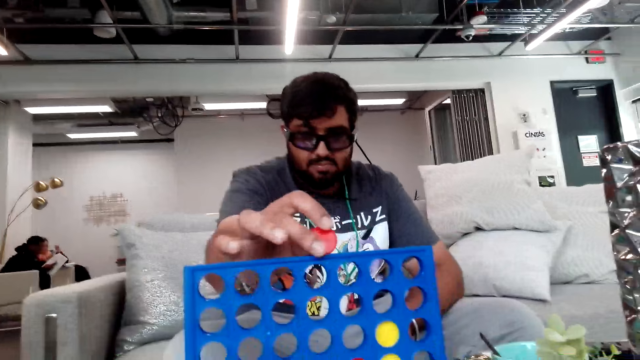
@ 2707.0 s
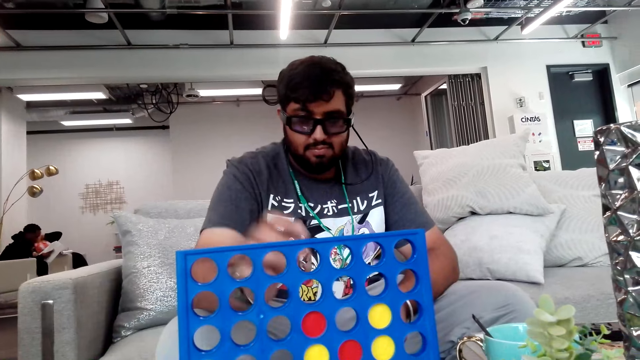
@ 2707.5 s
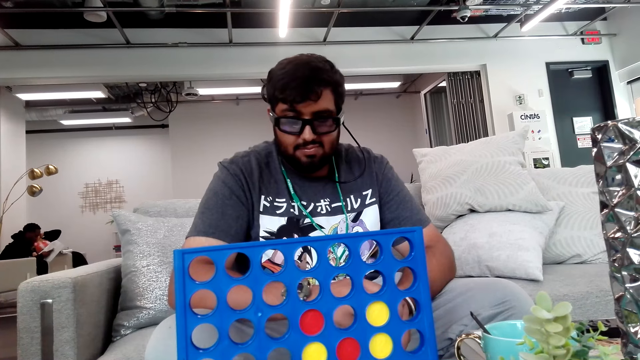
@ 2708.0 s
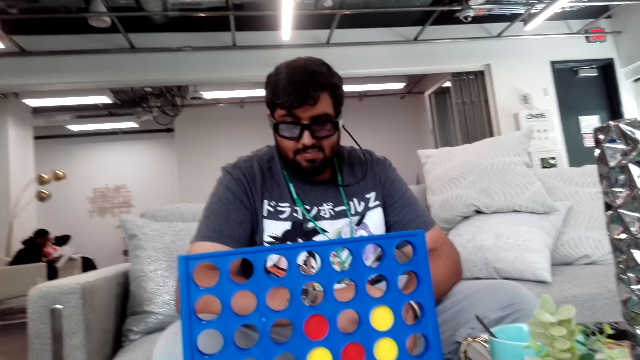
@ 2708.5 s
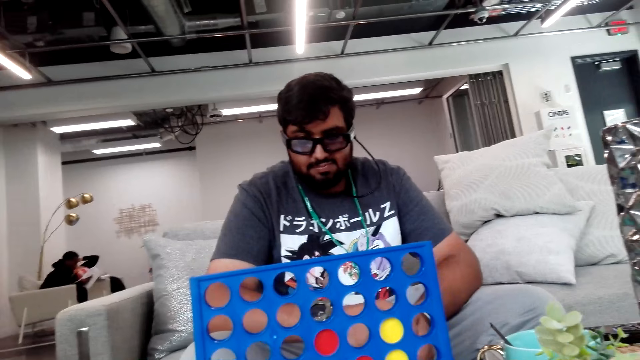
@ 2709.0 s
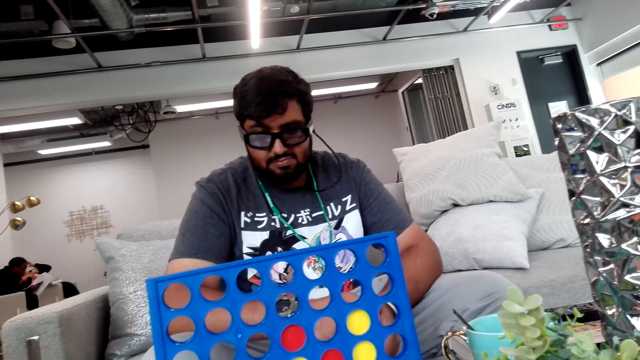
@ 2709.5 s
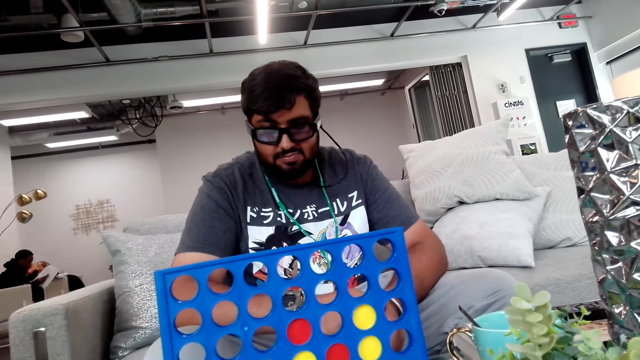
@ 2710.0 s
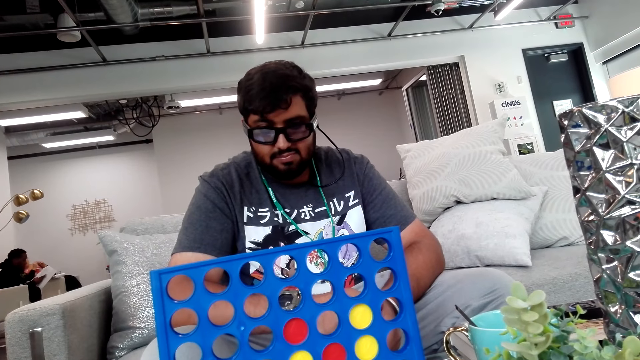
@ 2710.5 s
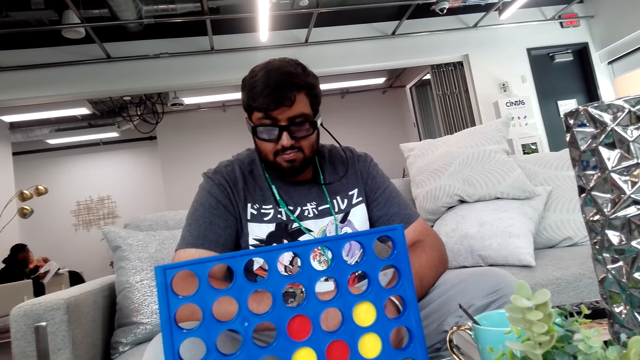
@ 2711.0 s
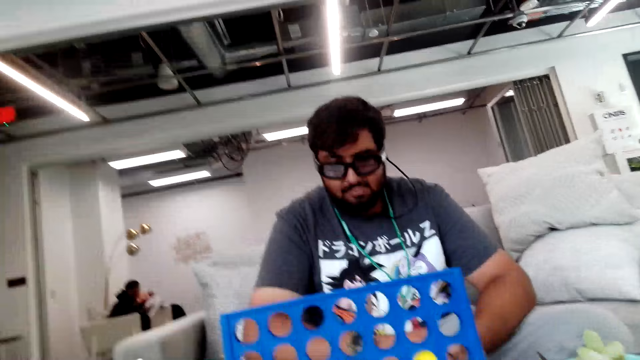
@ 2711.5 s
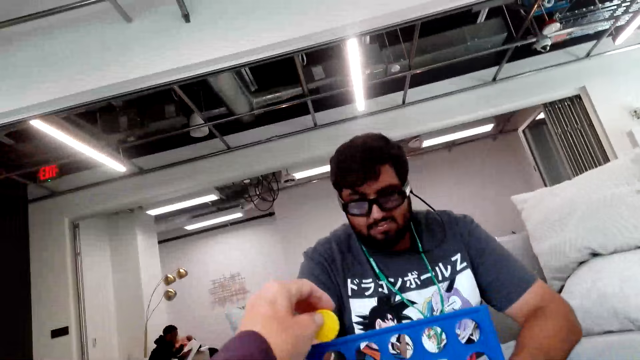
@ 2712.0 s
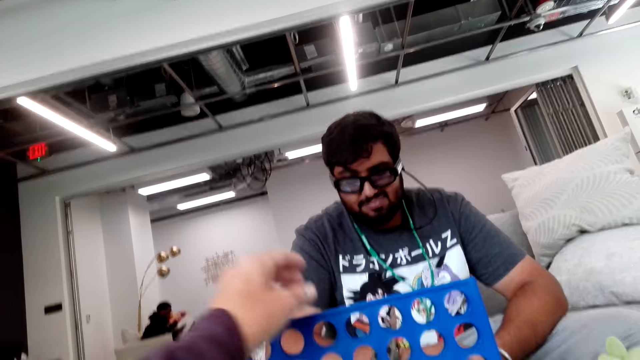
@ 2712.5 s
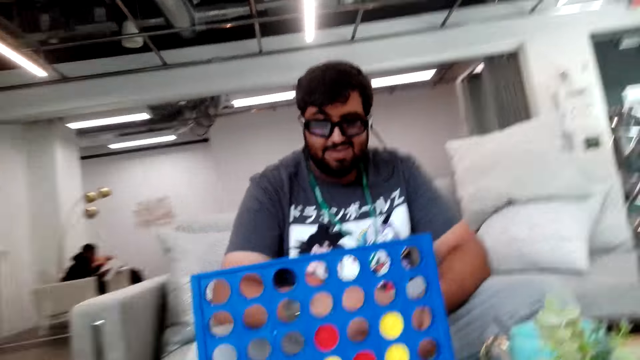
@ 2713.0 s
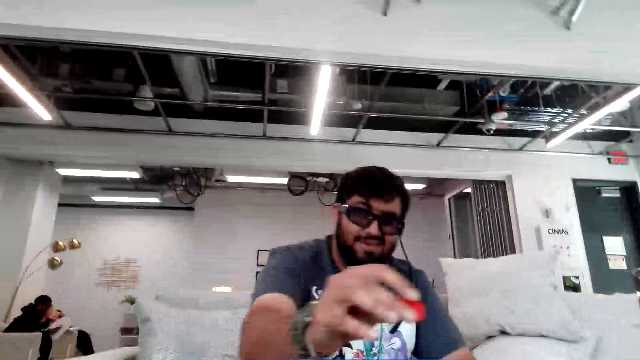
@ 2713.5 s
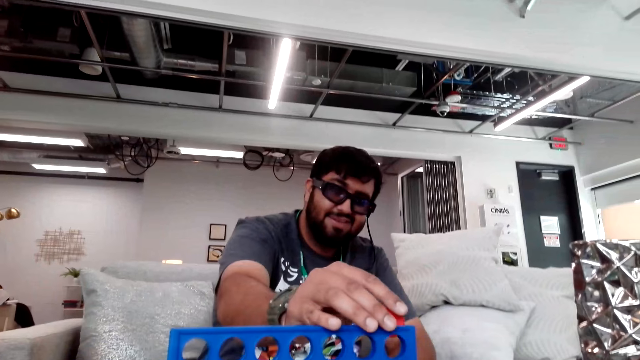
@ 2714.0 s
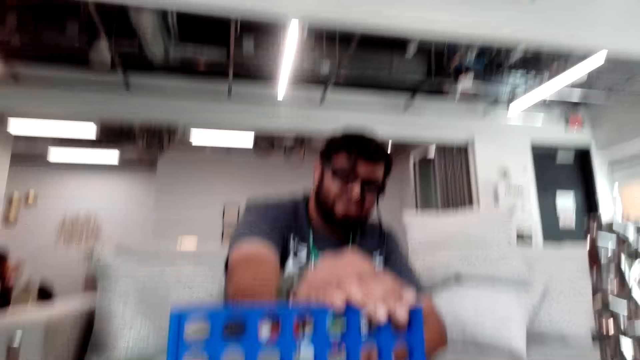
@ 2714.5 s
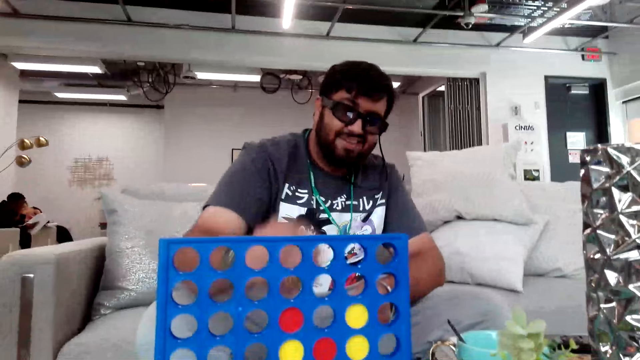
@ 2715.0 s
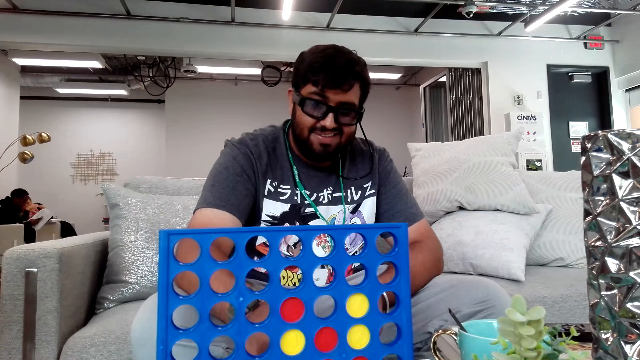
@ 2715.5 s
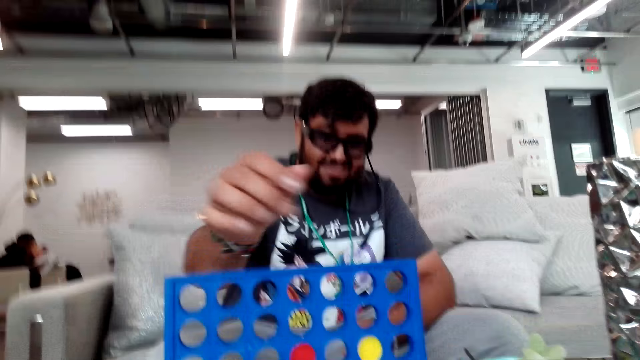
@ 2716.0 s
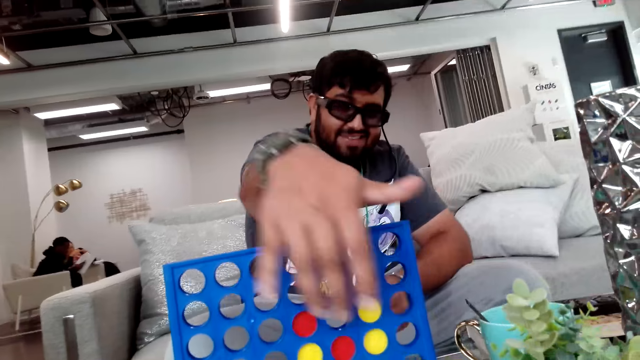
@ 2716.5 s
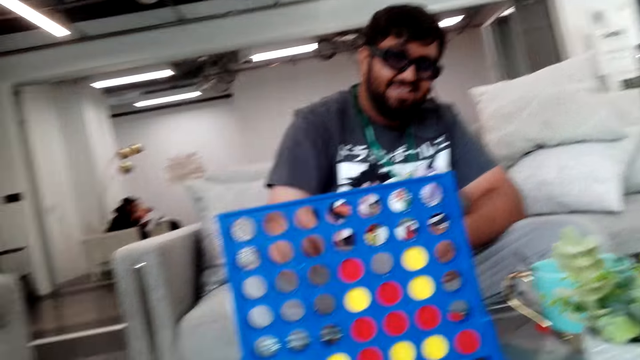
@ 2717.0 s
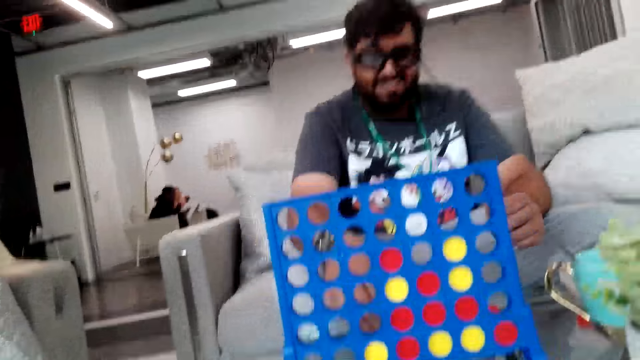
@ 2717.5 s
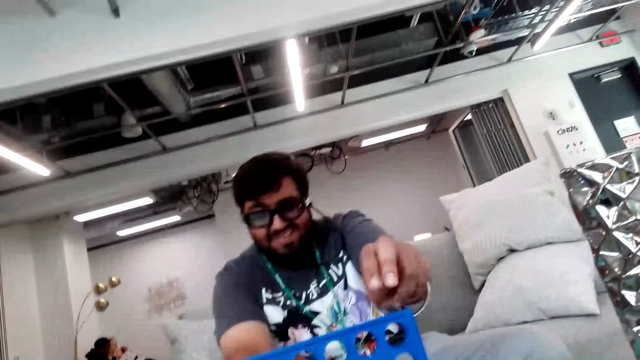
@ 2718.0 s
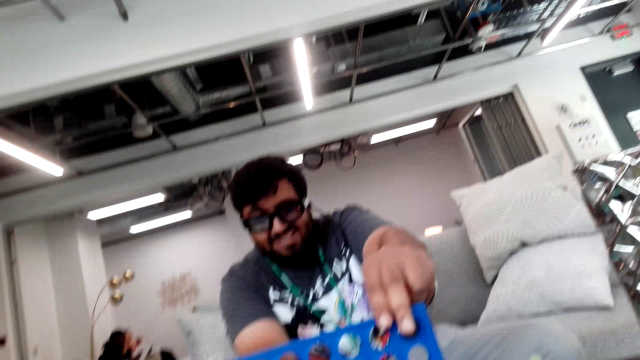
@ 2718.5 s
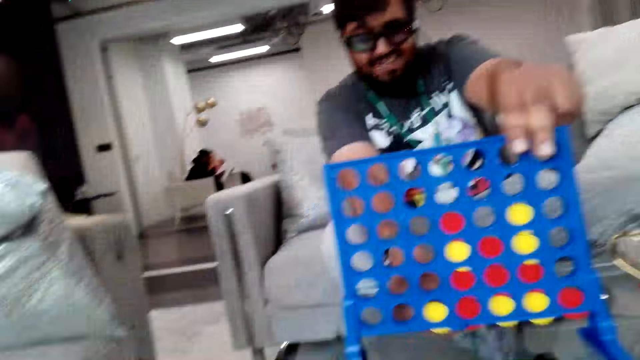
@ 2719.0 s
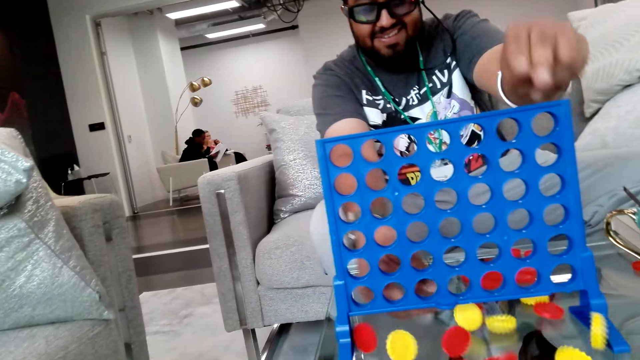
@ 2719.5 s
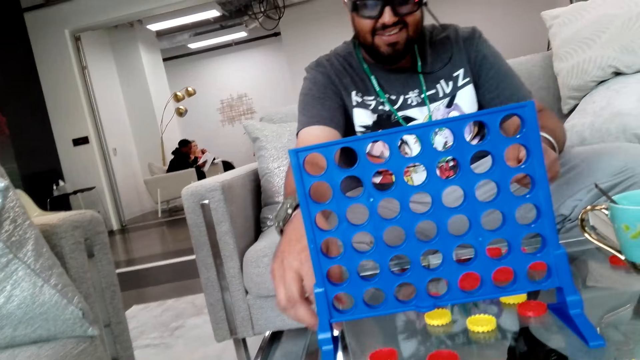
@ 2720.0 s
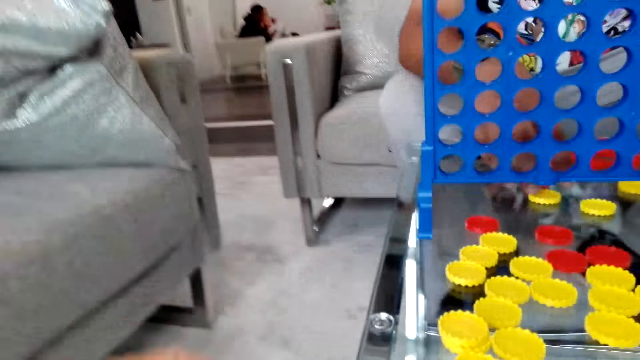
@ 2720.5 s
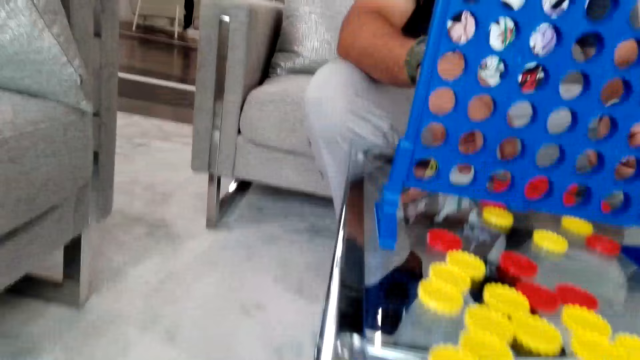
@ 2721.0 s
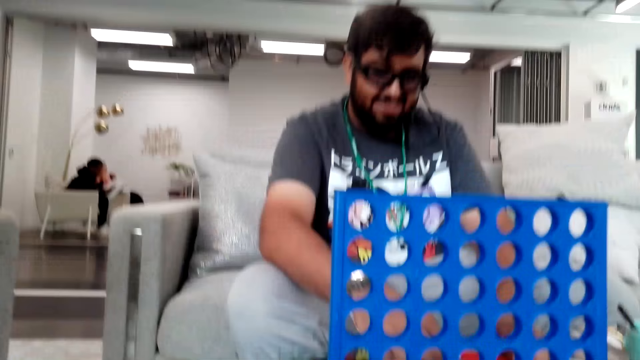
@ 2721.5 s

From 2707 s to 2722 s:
A person puts a chip in the Connect 4 board. The camera wearer puts a chip in the Connect 4 board. The person interacts with the camera wearer. The person plays the Connect 4 game. A man gestures out. The man covers a board game with his right hand. The man tilts the board game board with his right hand. The man falls off the discs.

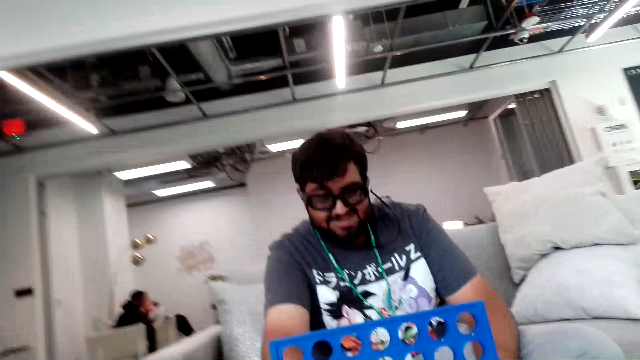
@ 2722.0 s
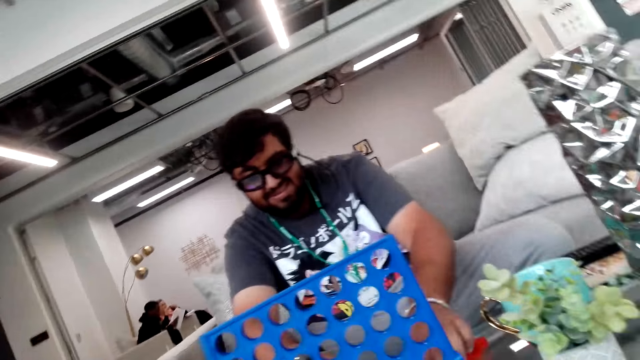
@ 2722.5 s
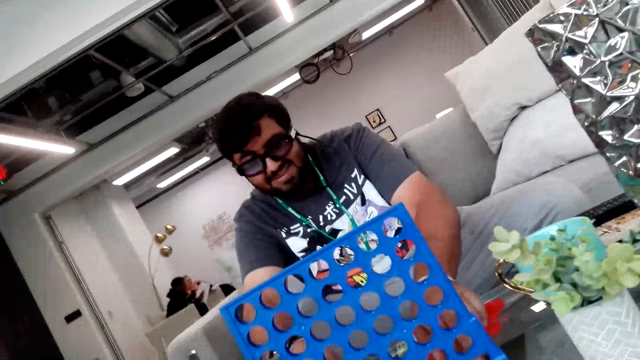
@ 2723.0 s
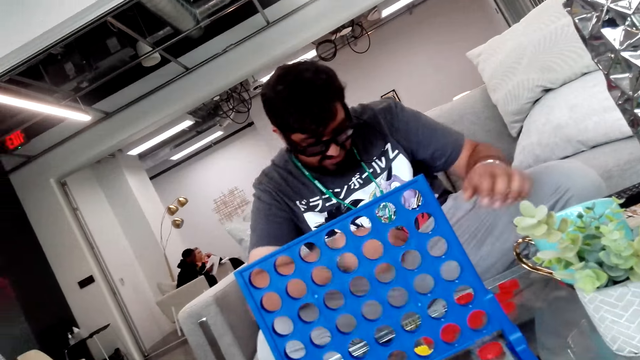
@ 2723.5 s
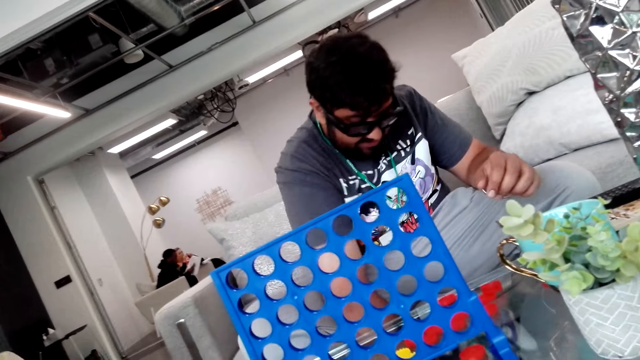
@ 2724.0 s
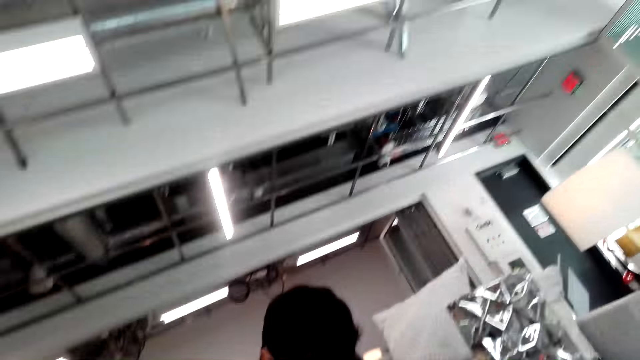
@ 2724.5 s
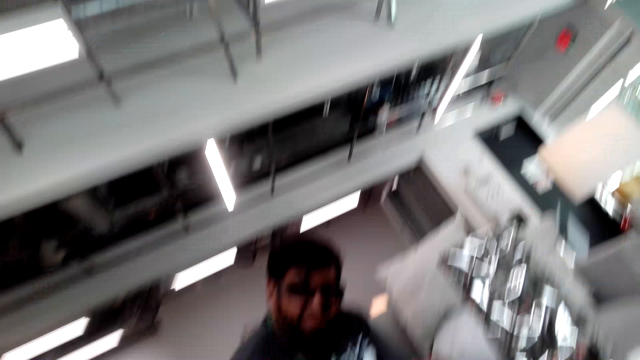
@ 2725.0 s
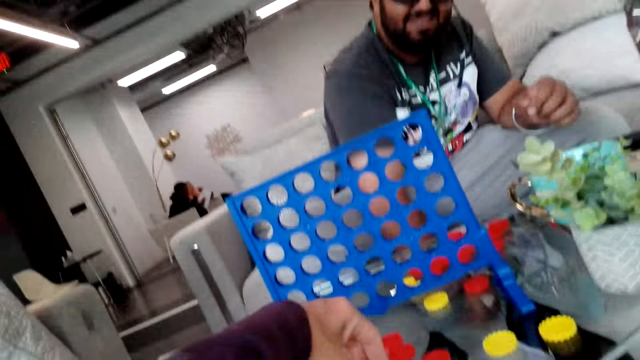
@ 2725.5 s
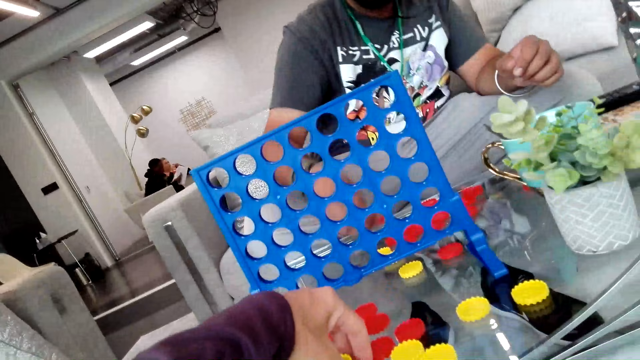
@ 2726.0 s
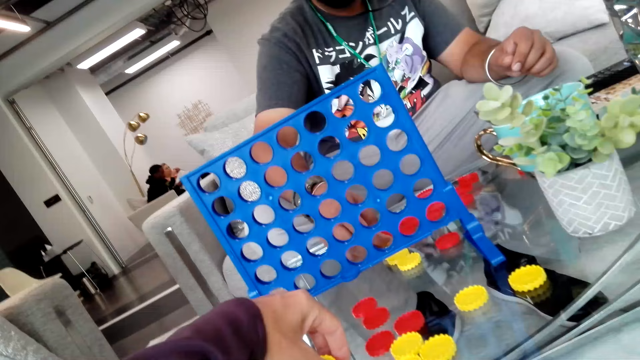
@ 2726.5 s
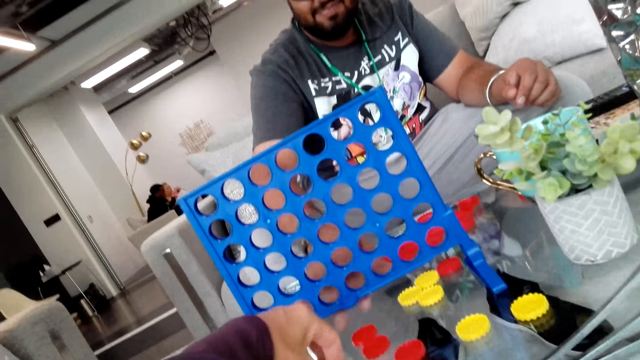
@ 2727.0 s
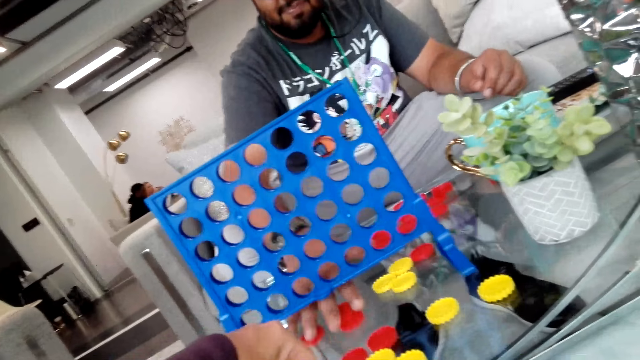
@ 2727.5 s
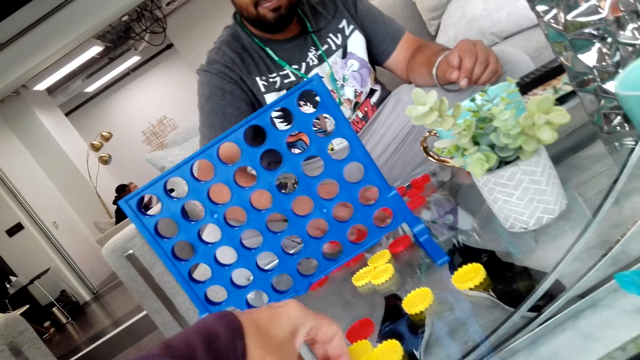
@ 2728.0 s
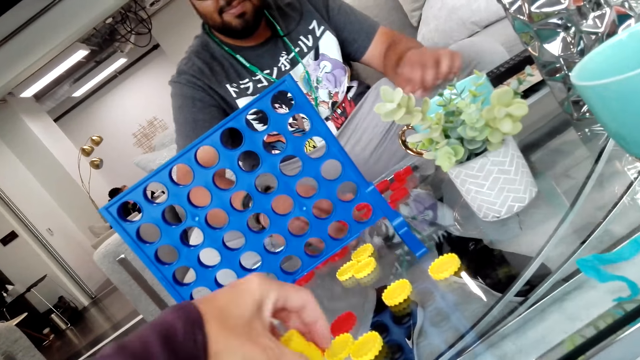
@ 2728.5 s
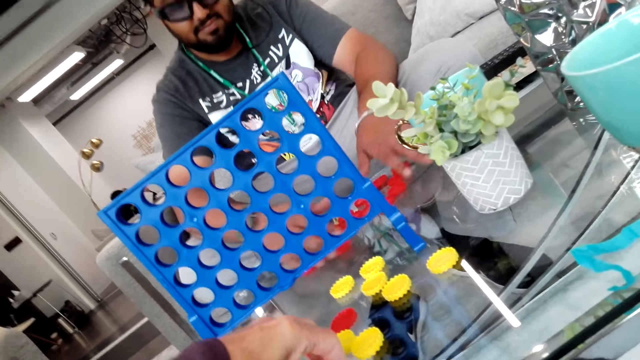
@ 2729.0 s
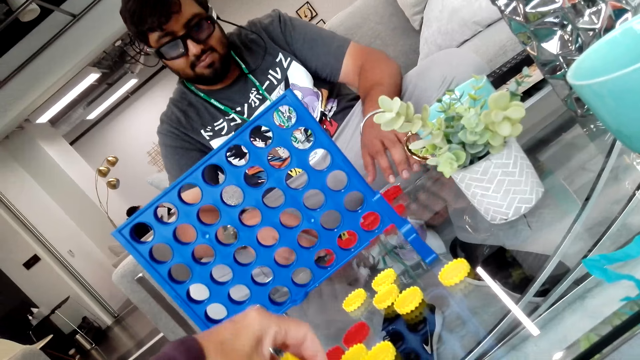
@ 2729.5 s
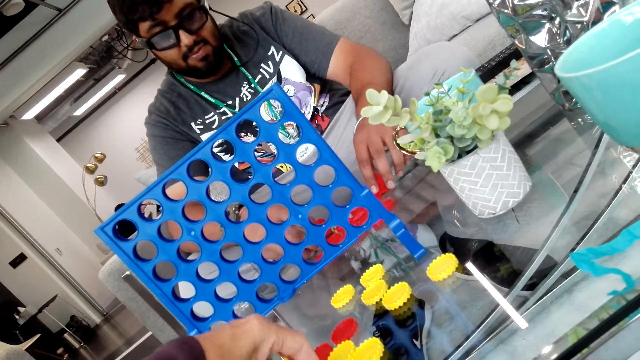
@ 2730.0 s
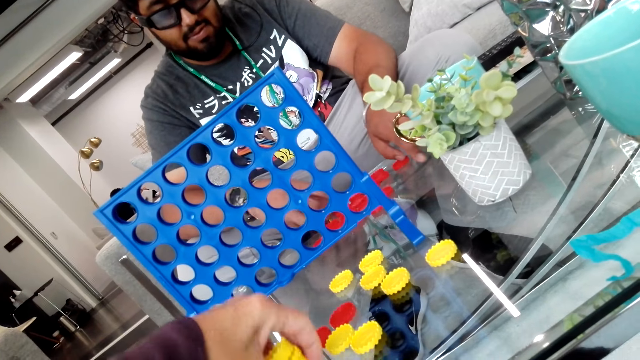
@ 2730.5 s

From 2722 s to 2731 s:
A man collects the discs. The camera wearer collects the discs. The man arranges poker chips on the table. The camera wearer arranges the poker chips on the table. The man arranges the poker chips on the table.
